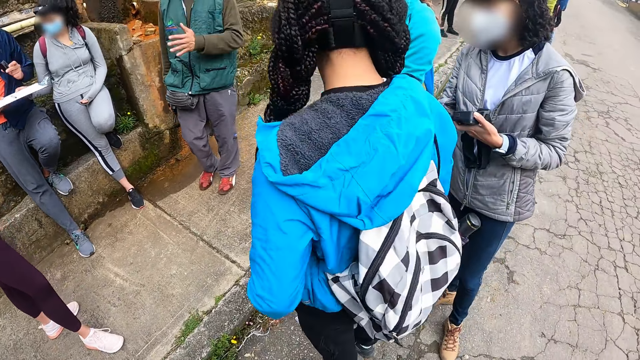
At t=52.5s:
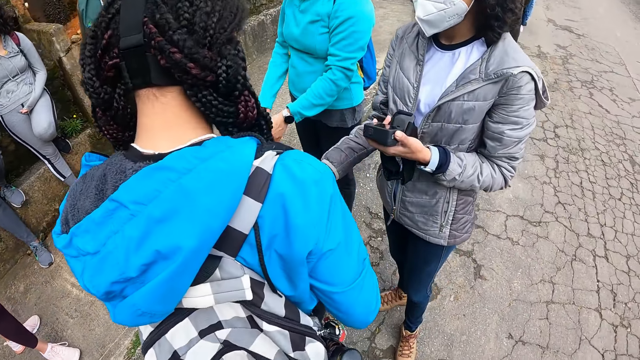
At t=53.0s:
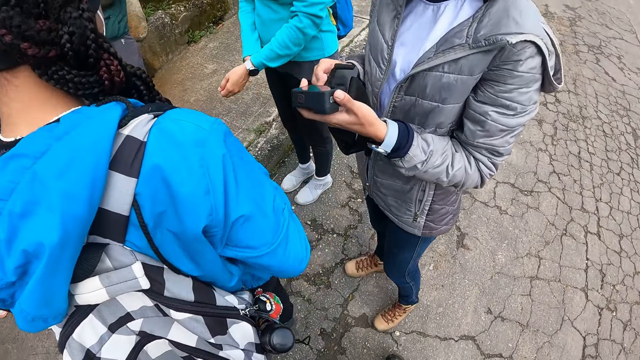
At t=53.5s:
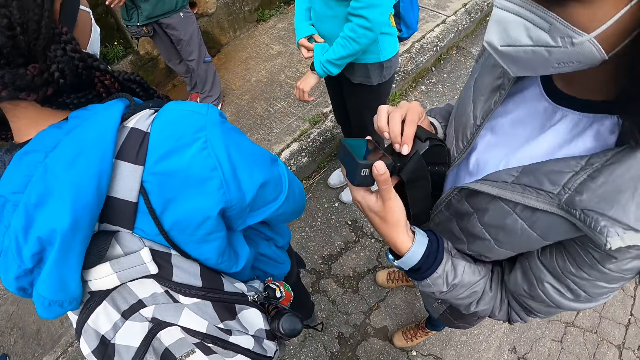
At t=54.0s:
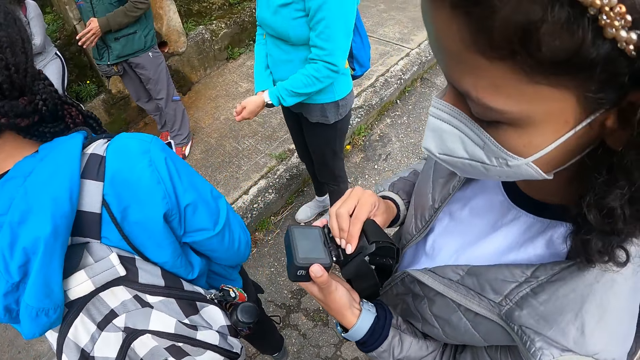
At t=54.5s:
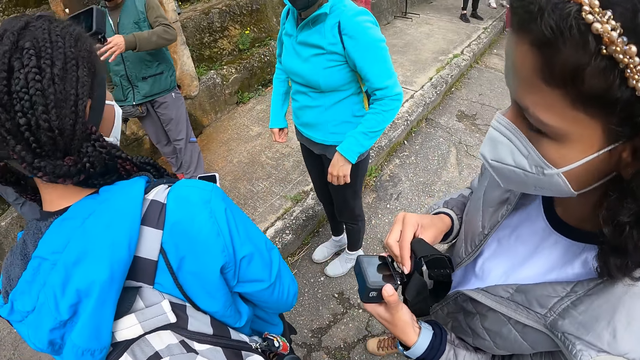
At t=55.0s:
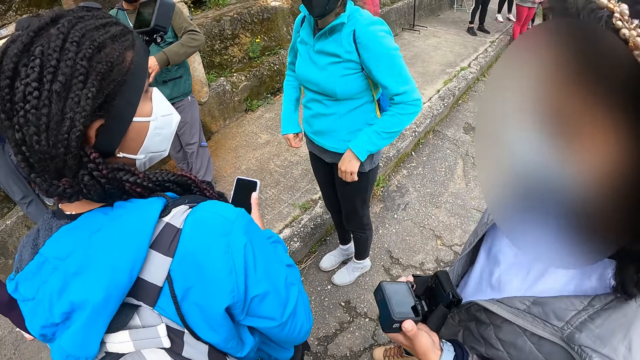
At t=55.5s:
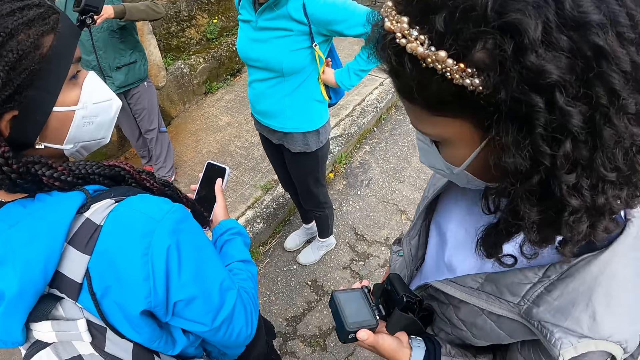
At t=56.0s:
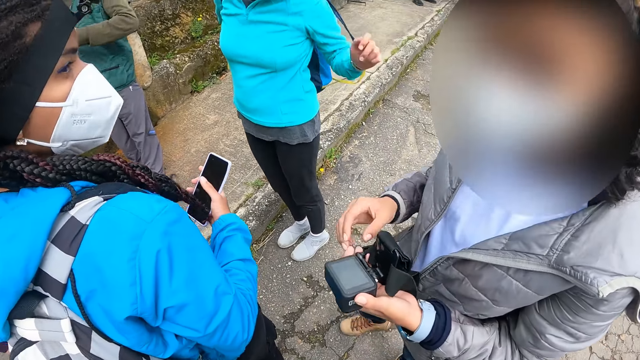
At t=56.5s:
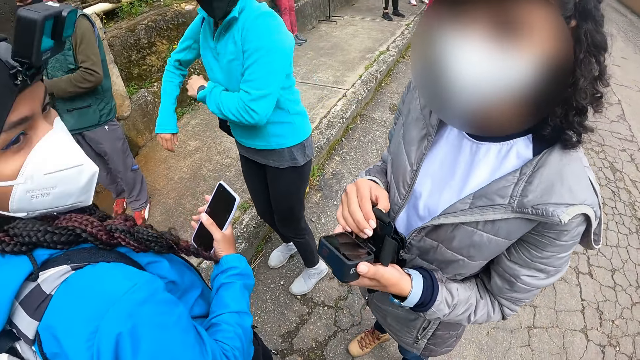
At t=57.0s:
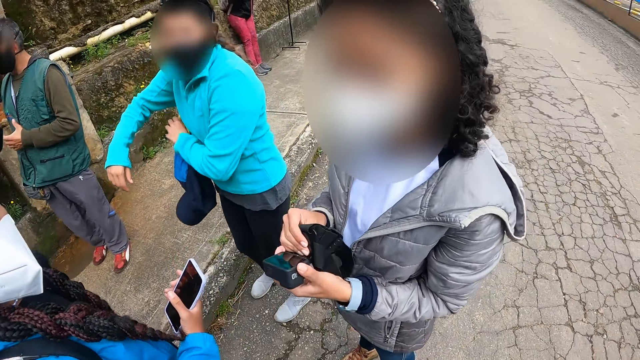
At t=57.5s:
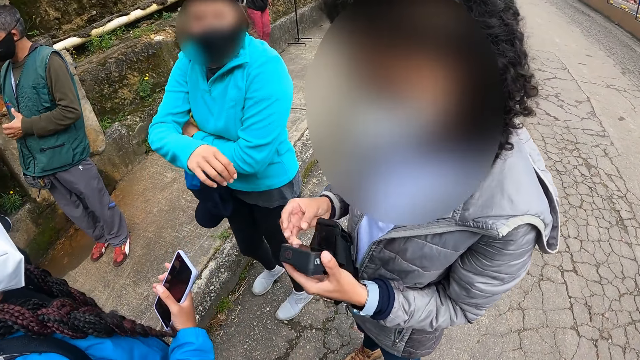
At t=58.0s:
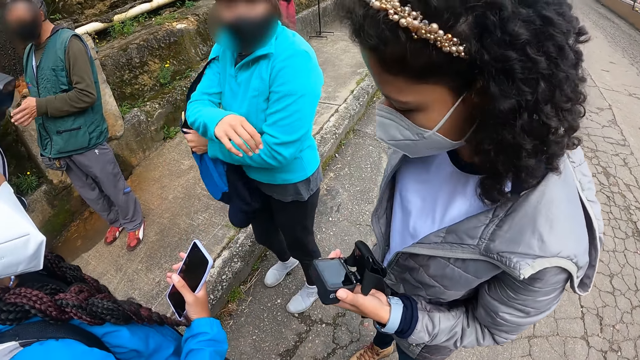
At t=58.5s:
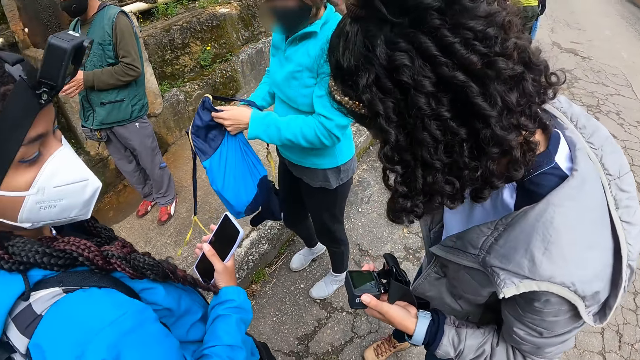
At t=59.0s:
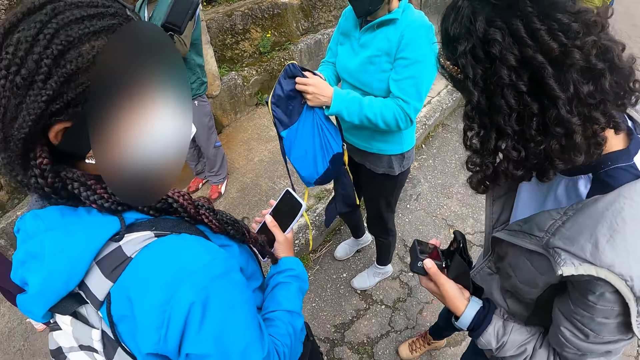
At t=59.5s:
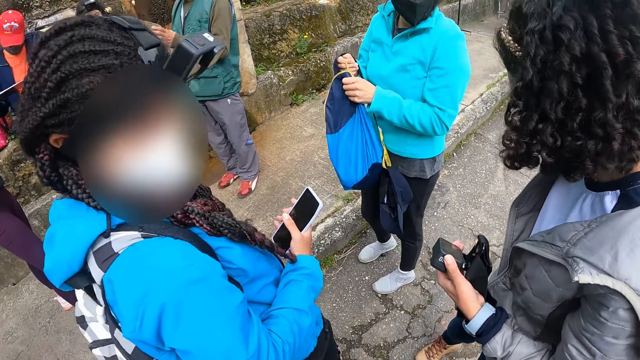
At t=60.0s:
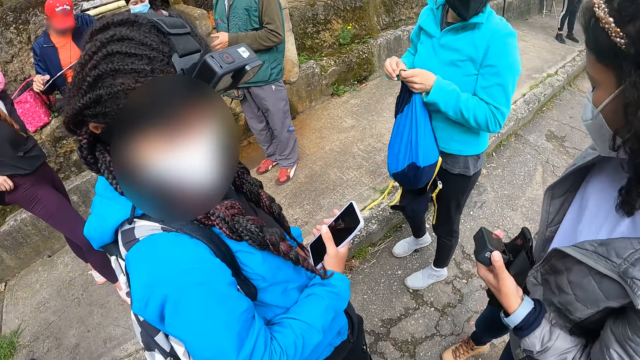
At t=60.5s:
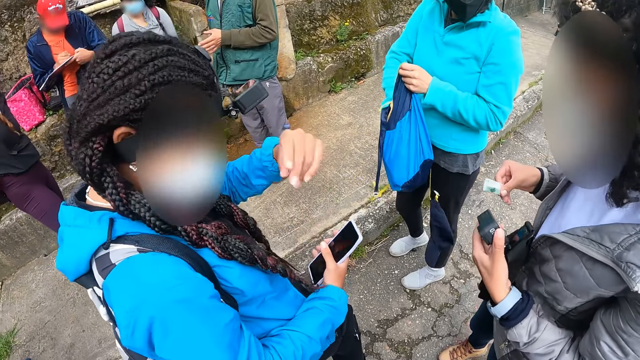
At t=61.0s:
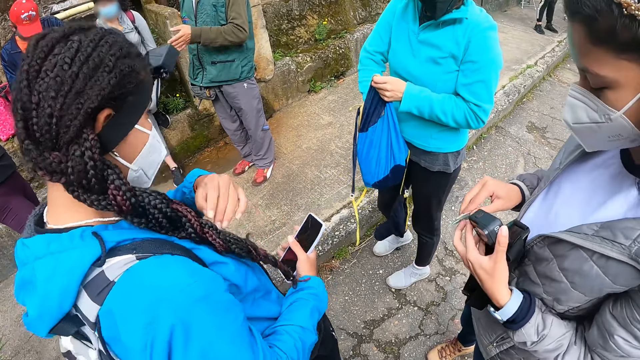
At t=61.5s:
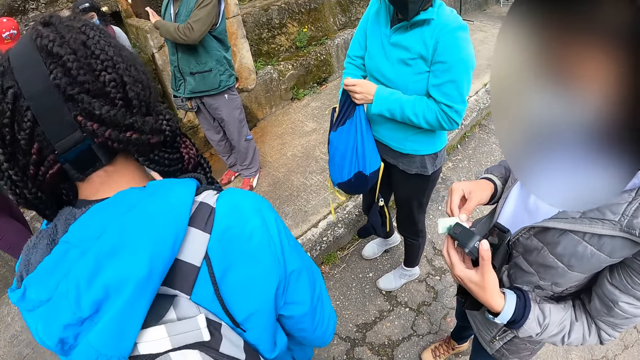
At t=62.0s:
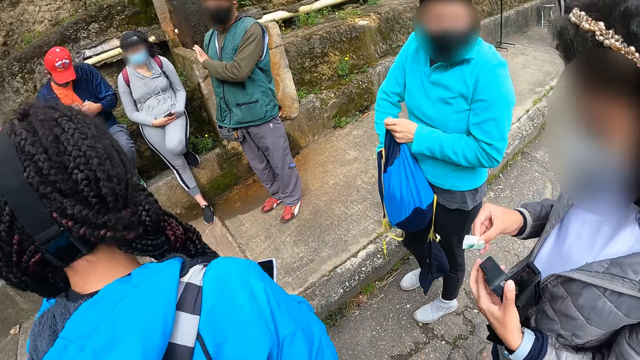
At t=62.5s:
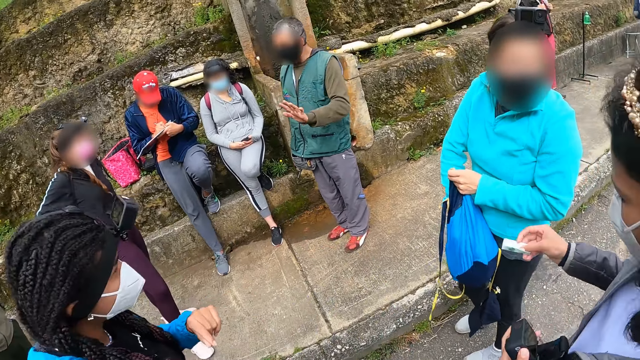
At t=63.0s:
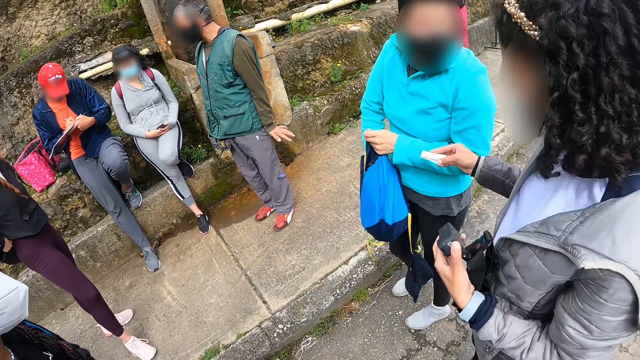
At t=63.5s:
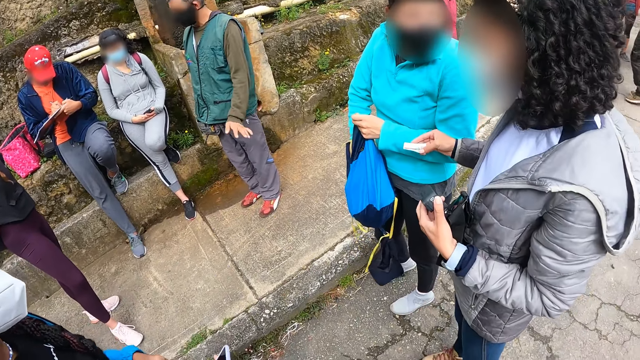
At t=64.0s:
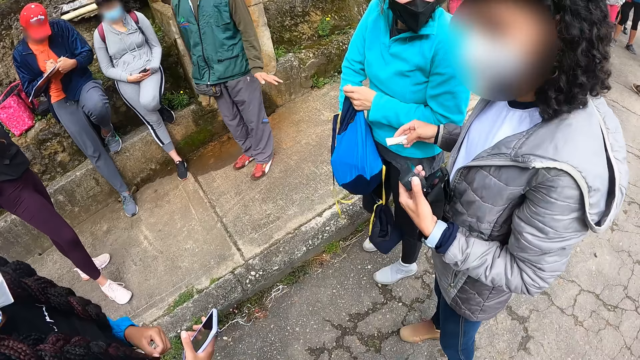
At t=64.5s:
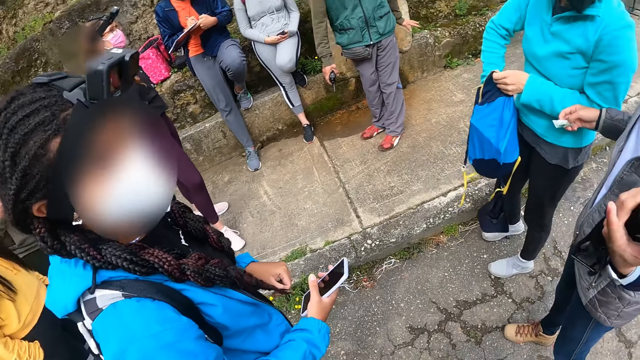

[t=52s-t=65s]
A woman holds a camera. The woman passes the phone to another woman with her right hand. A third woman adjusts the left sleeve of her hoodie with her right hand. The first woman adjusts the camera in her left hand with her right hand and examines the camera. The second woman holds the phone. The third woman removes her backpack from her back with both hands. The first woman pulls her hand off the camera and adjusts the camera in her left hand with her right hand. She holds the camera with both hands and pulls her hand off the camera. The first woman removes paper money from her backpack with her right hand. The third woman removes a purse from the backpack with her right hand. A man writes on the paper on the board in his left hand with the pen in his right hand. The second woman dusts dirt off her face and body with her left hand and gestures her hand. The first woman opens the paper money with both hands. A fourth woman holds a battery case in both hands. The first woman interacts with the third woman. The man gestures his hand.

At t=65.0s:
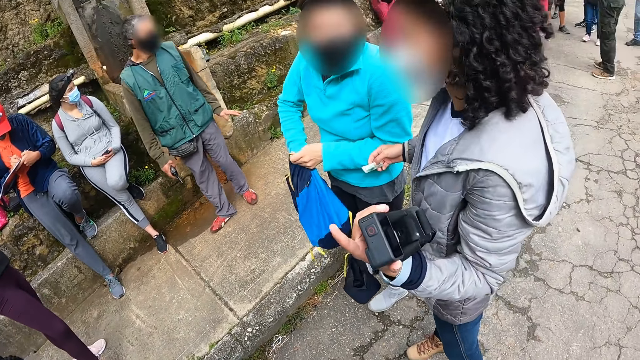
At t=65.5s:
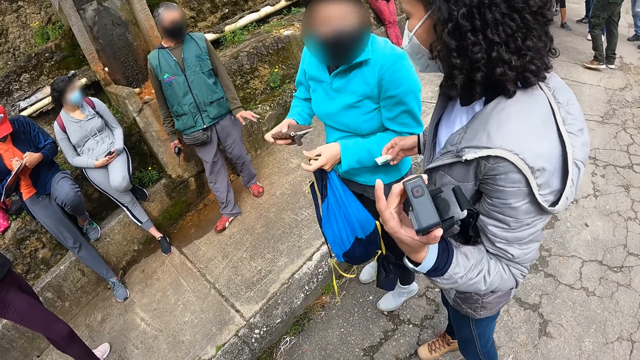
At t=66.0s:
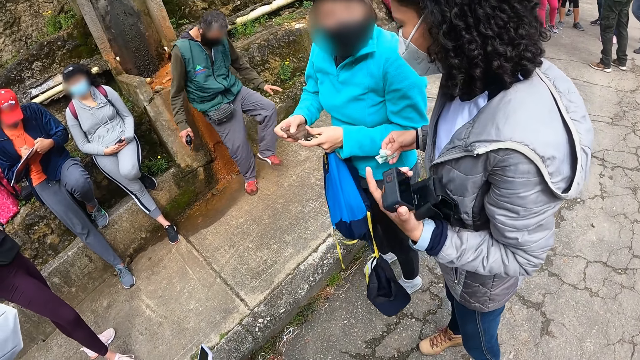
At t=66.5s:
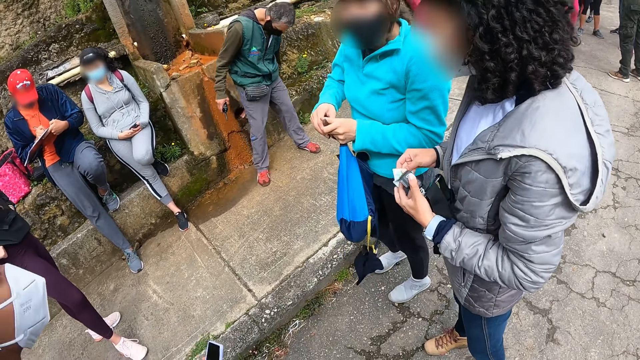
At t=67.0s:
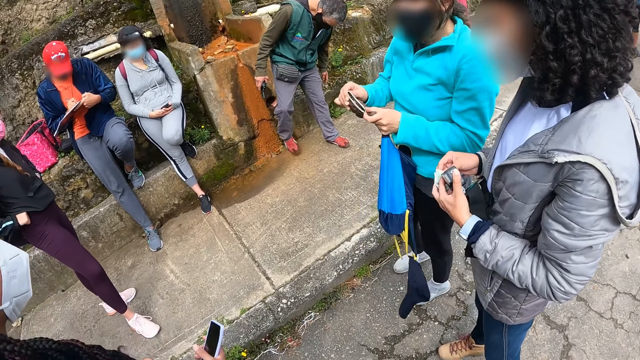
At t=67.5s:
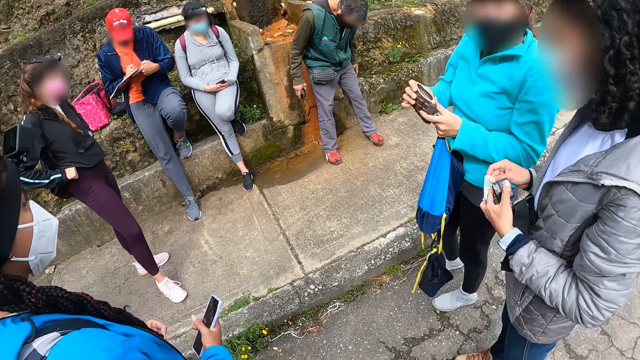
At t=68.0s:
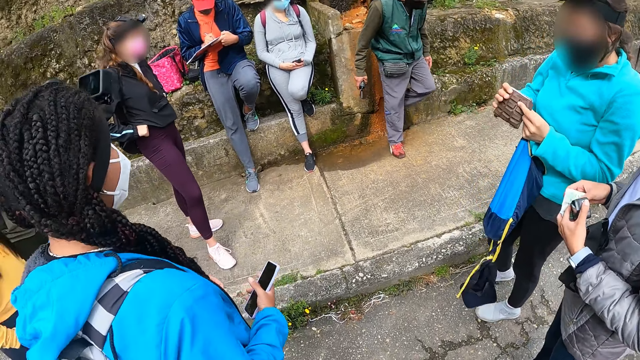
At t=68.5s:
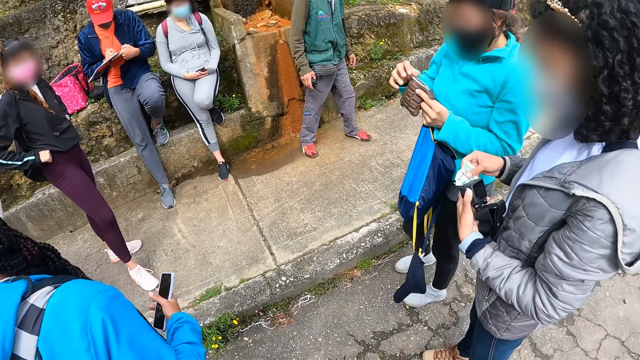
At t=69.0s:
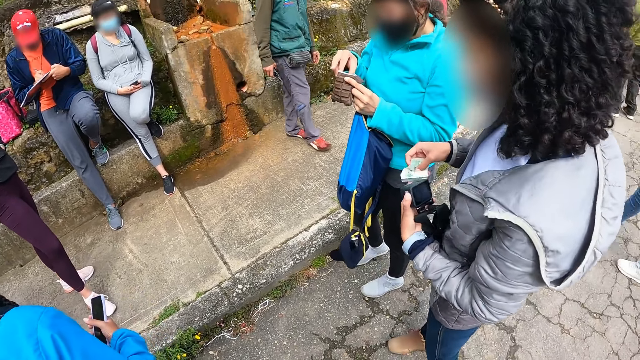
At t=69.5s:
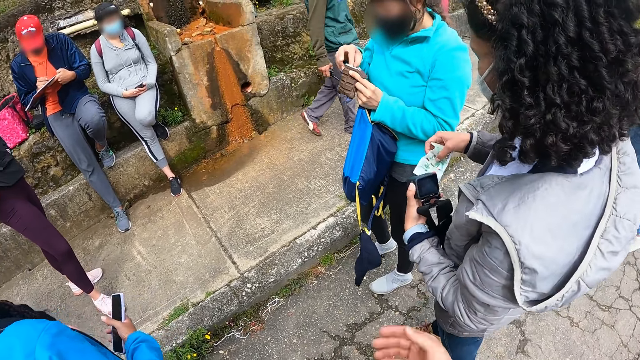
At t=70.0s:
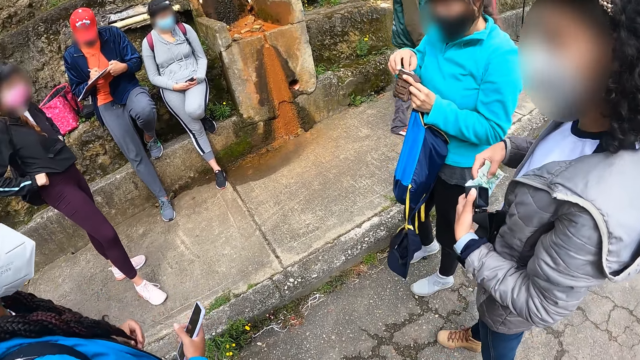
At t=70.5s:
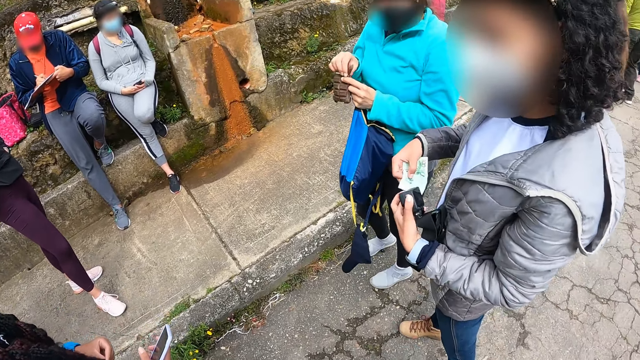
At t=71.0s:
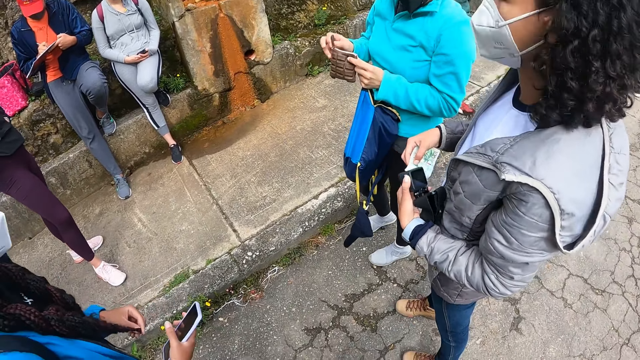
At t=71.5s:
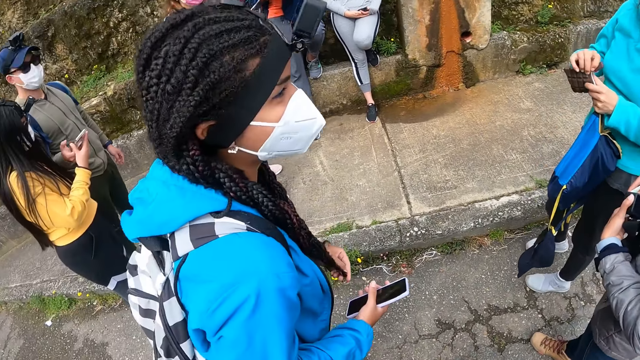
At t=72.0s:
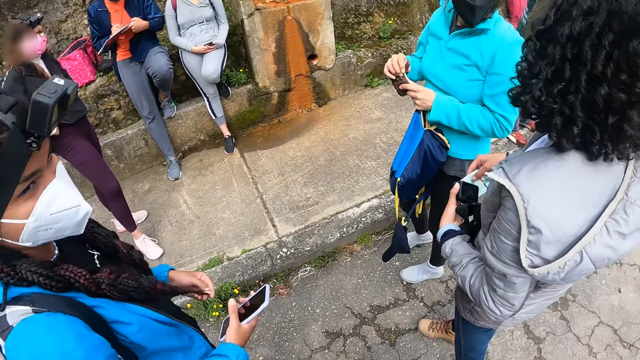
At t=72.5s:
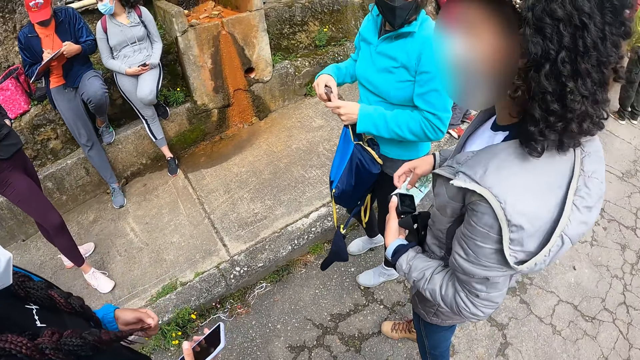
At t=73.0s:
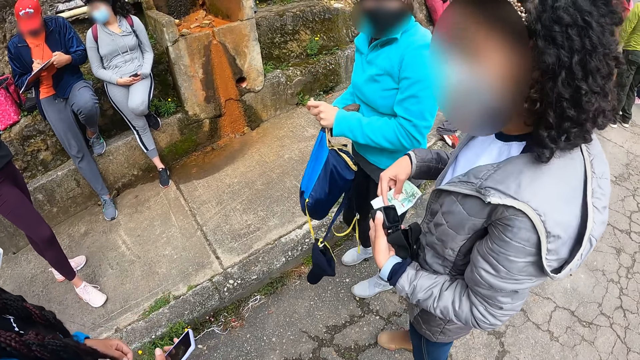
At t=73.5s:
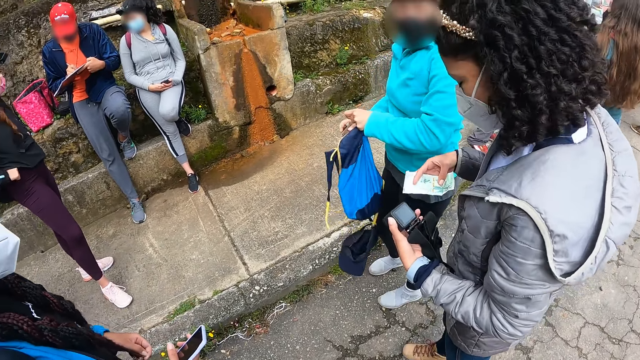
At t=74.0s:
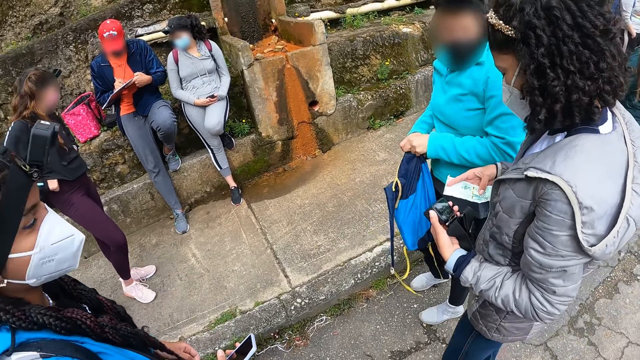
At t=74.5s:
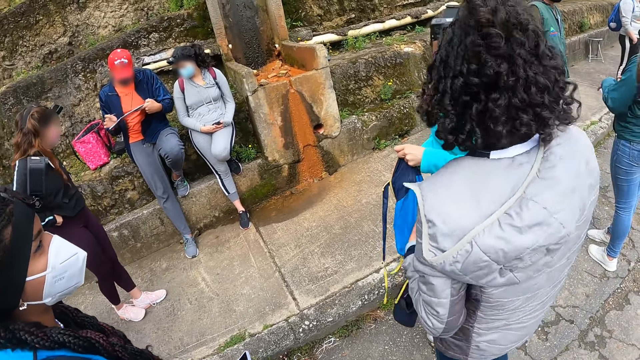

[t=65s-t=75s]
A woman gestures her hand. Another woman puts both hands in her trouser pocket. A third woman unzips the purse in her right hand with her left hand. The first woman opens the paper money with both hands. The third woman passes the purse in her right hand to her left hand. The first woman switches something to the other hand. The third woman puts her right hand inside the purse in her left hand. The first woman holds the paper with both hands. A fourth woman plays with her hair with her left hand. The third woman zips the purse in her left hand with her right hand. The first woman holds the paper money in her right hand. The third woman places the purse into the bag in her left hand with her right hand. The first woman pulls her hand off the paper. A man adjusts the board in his left hand with his right hand.
